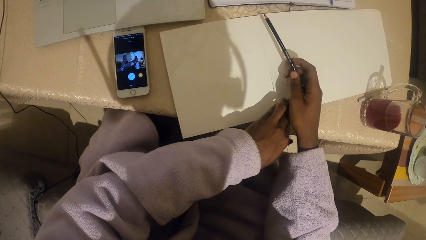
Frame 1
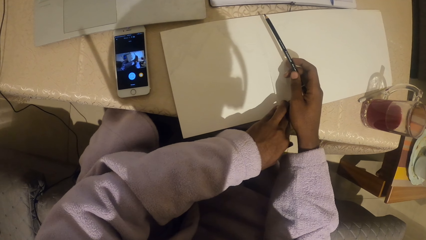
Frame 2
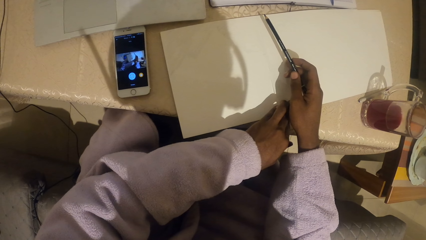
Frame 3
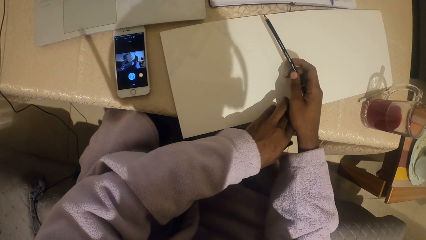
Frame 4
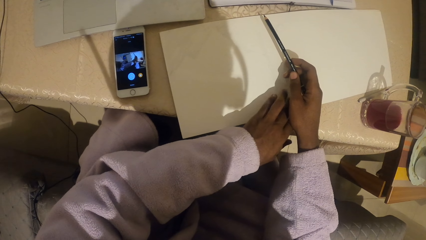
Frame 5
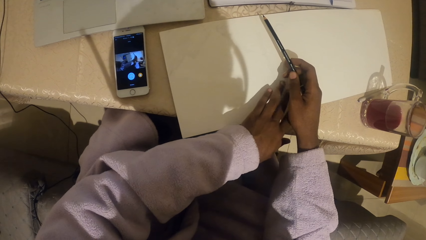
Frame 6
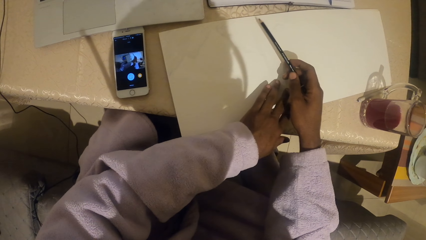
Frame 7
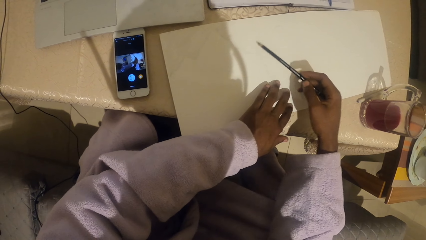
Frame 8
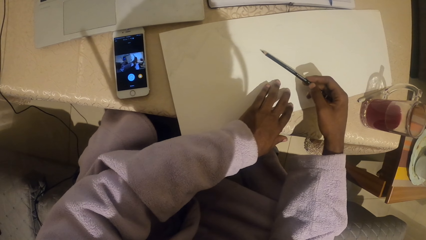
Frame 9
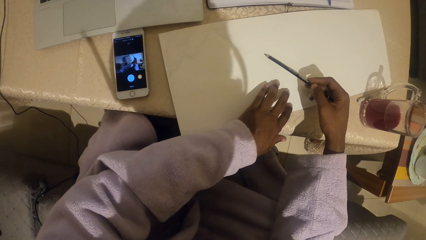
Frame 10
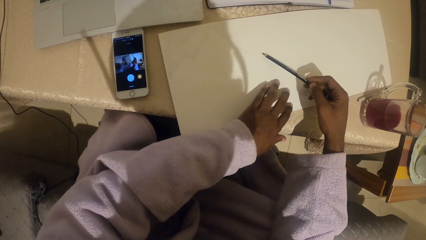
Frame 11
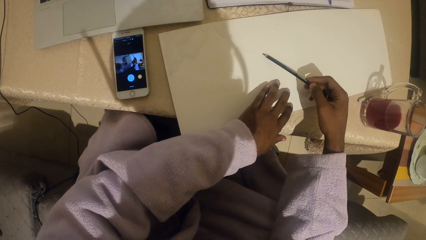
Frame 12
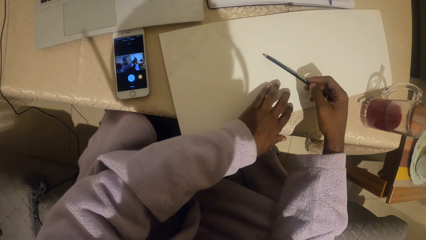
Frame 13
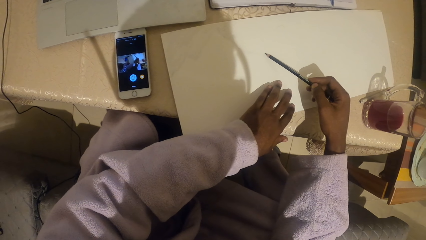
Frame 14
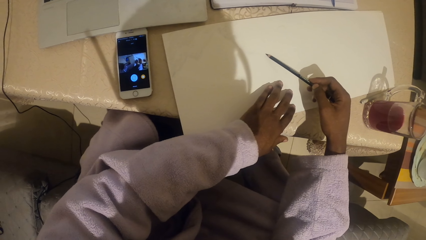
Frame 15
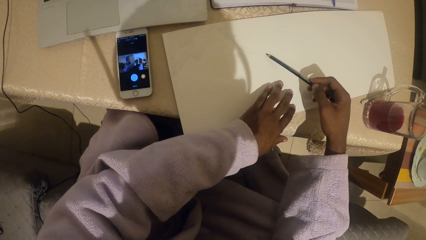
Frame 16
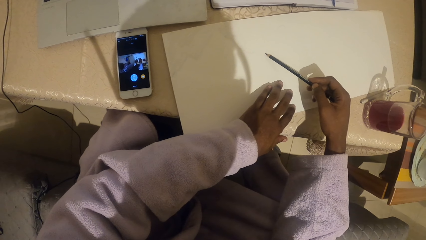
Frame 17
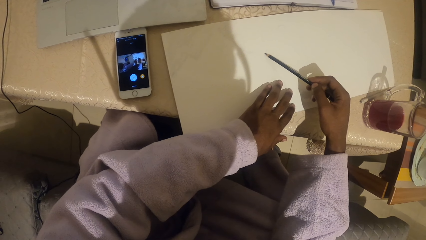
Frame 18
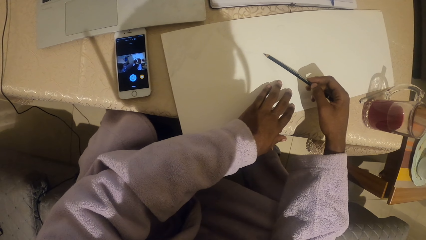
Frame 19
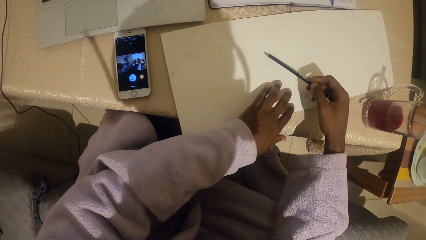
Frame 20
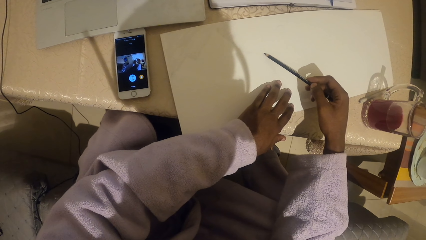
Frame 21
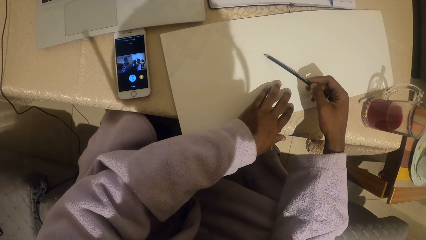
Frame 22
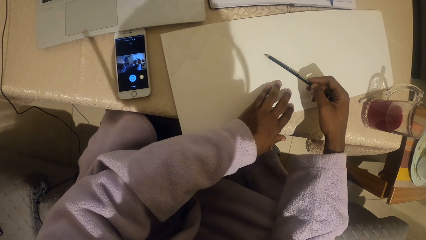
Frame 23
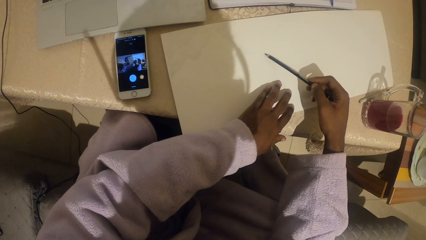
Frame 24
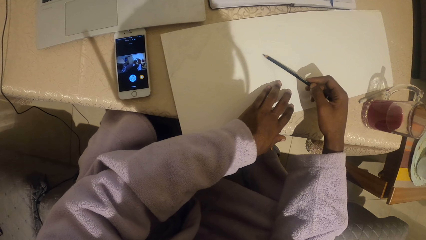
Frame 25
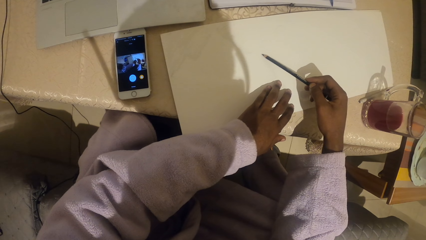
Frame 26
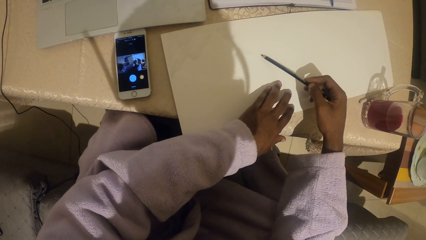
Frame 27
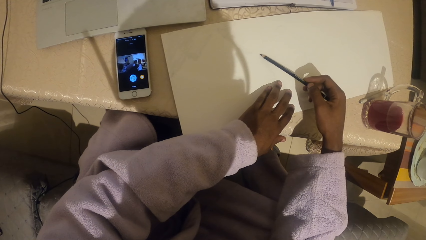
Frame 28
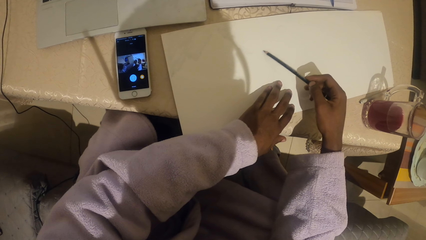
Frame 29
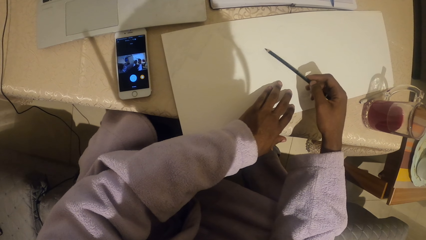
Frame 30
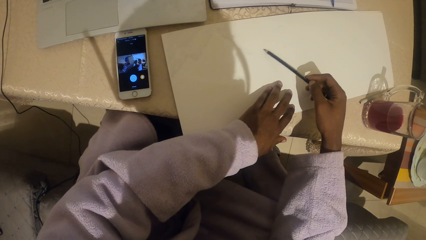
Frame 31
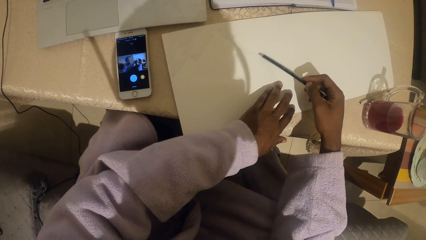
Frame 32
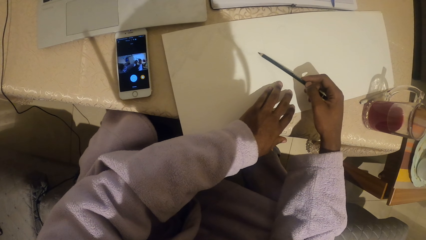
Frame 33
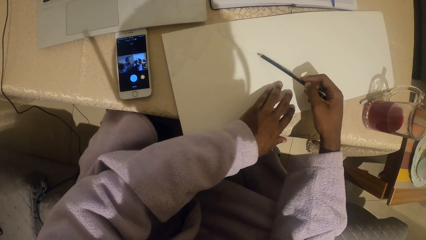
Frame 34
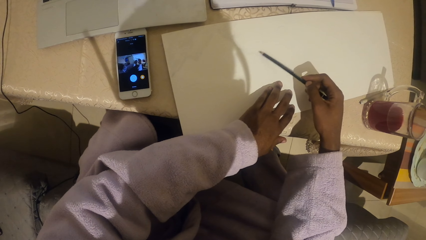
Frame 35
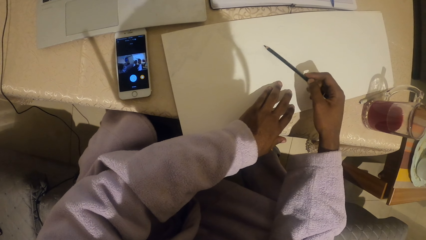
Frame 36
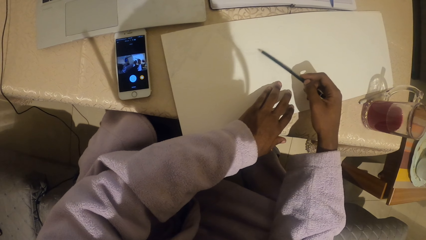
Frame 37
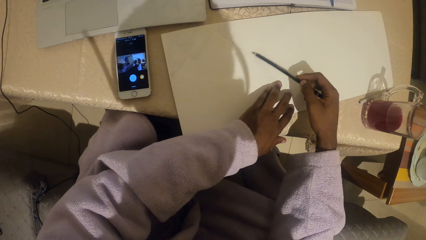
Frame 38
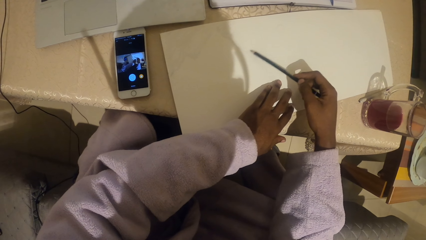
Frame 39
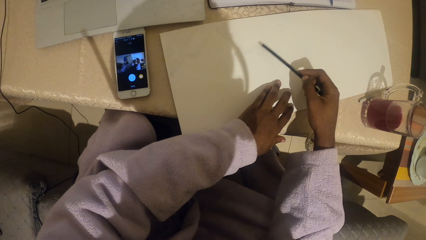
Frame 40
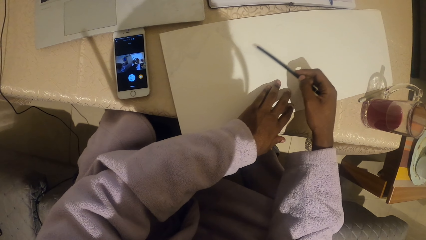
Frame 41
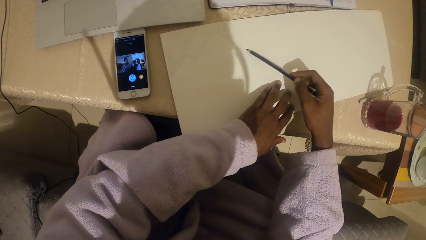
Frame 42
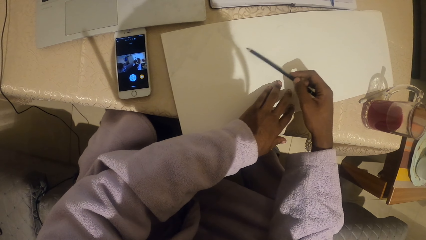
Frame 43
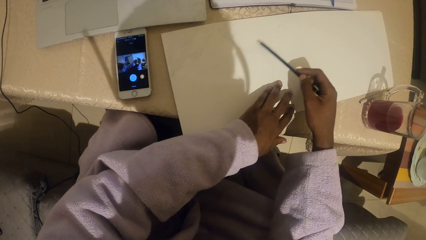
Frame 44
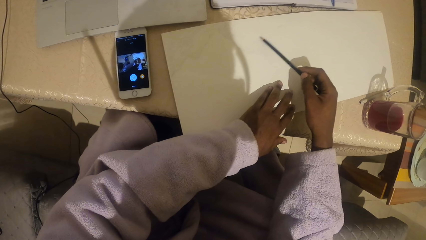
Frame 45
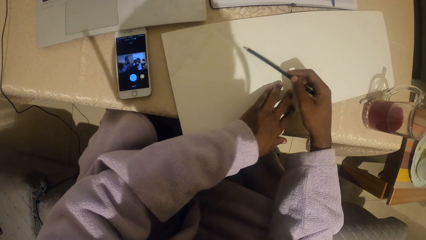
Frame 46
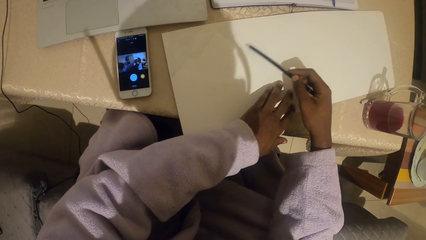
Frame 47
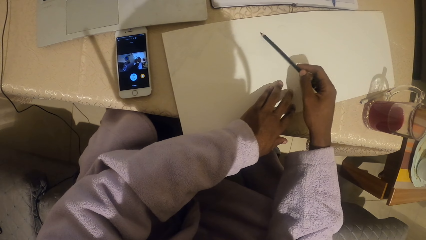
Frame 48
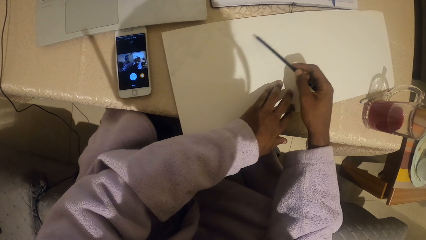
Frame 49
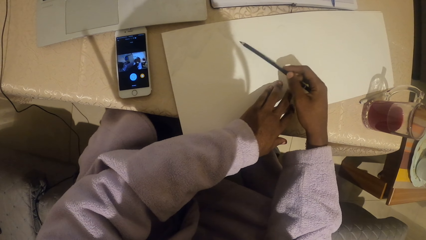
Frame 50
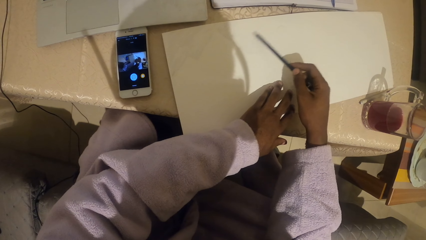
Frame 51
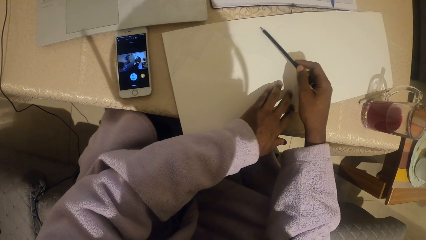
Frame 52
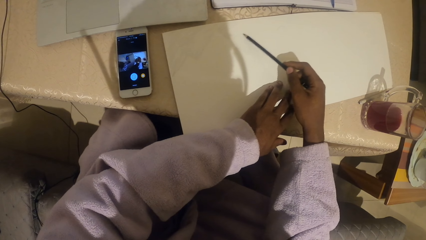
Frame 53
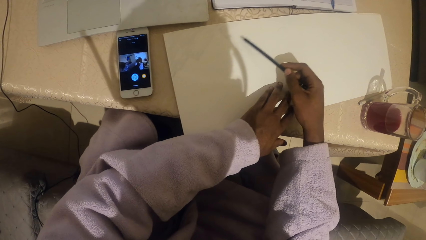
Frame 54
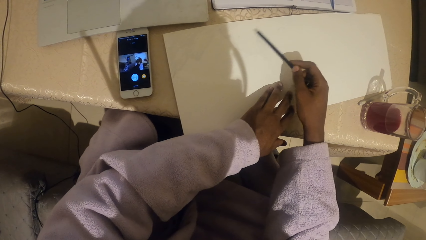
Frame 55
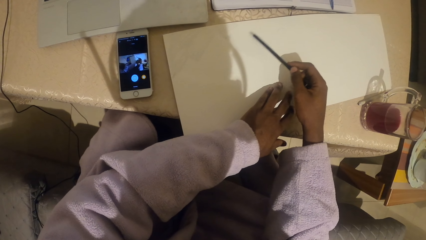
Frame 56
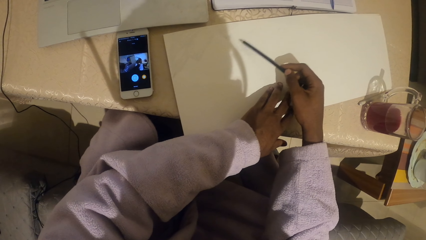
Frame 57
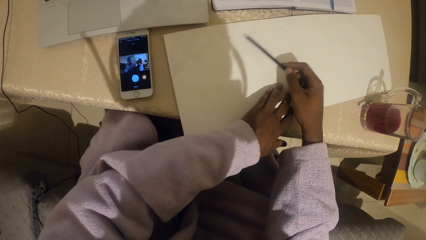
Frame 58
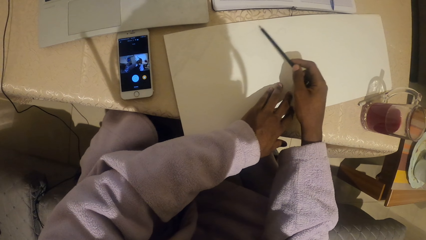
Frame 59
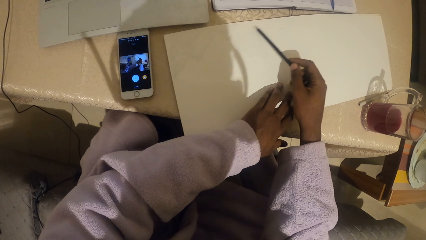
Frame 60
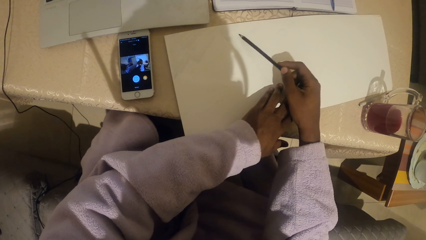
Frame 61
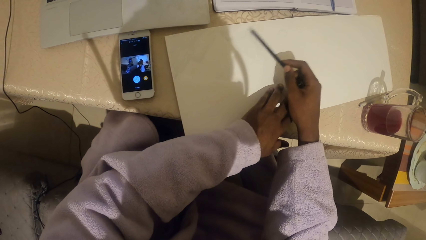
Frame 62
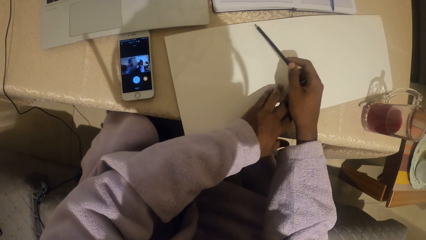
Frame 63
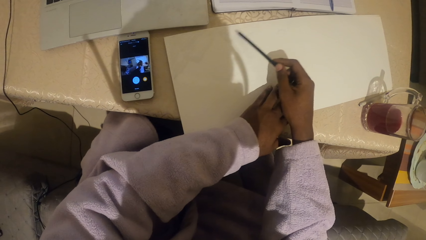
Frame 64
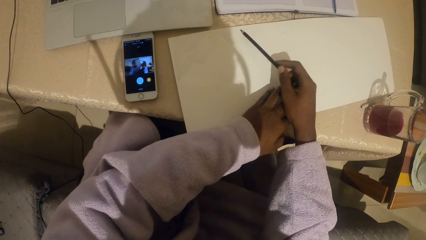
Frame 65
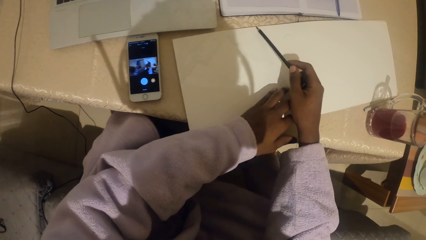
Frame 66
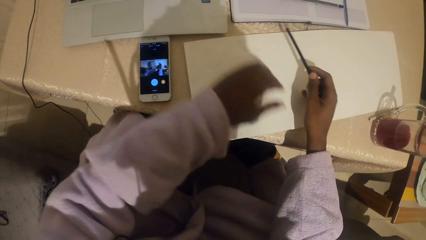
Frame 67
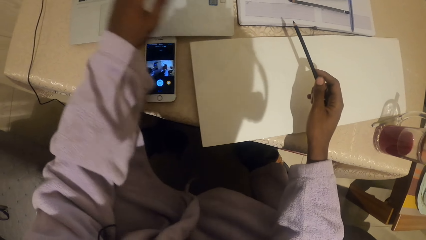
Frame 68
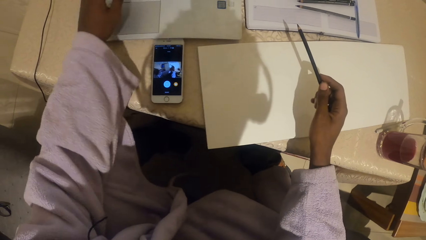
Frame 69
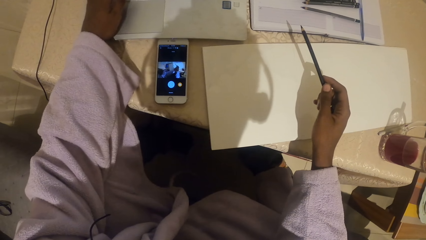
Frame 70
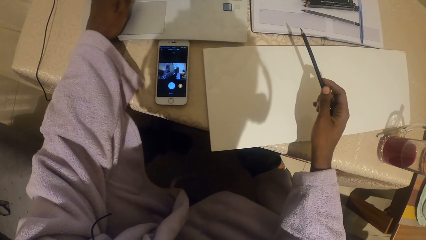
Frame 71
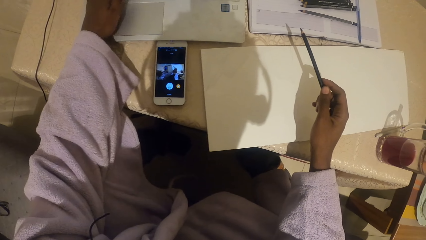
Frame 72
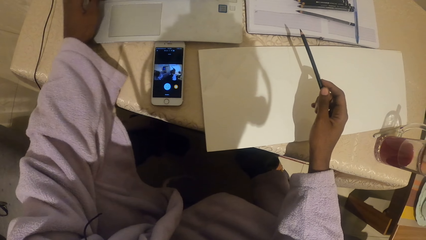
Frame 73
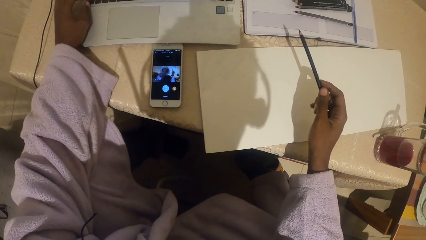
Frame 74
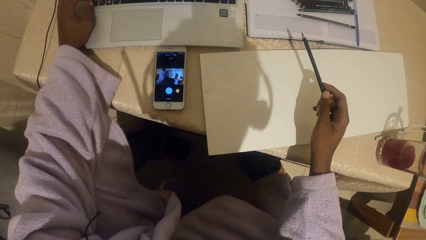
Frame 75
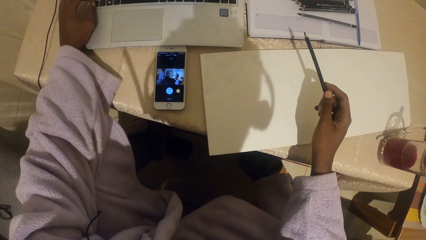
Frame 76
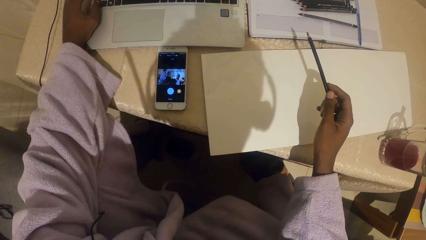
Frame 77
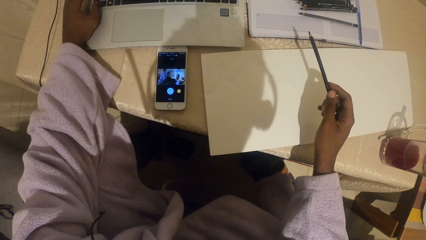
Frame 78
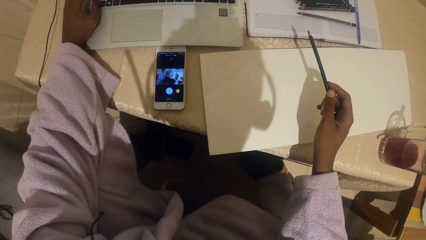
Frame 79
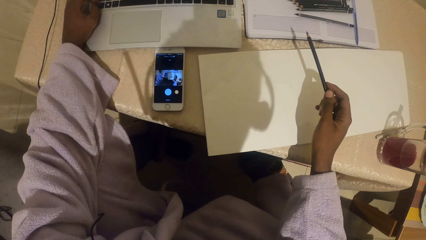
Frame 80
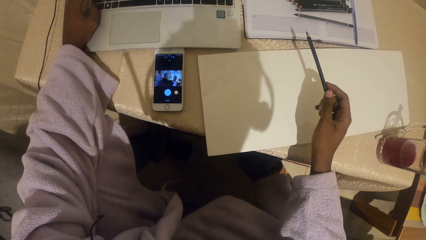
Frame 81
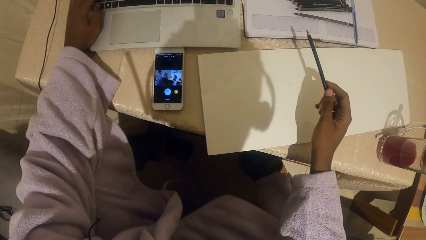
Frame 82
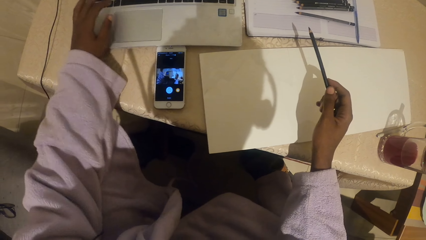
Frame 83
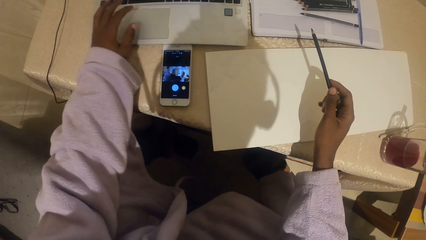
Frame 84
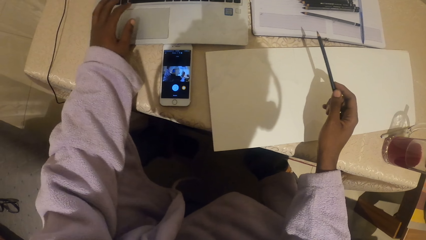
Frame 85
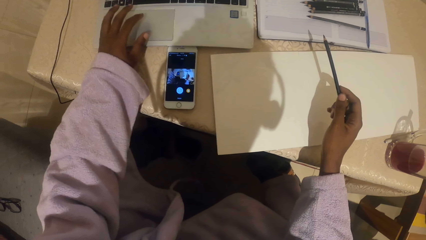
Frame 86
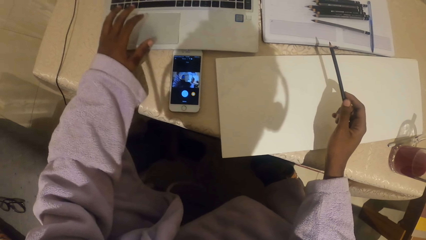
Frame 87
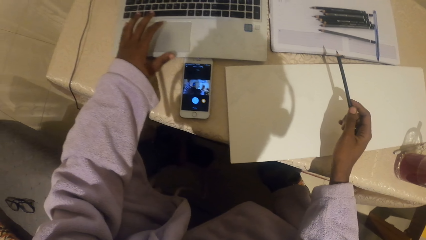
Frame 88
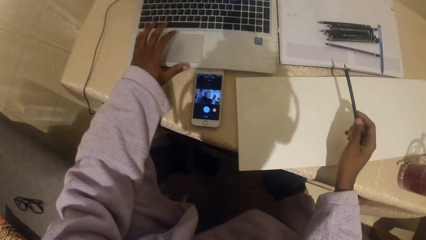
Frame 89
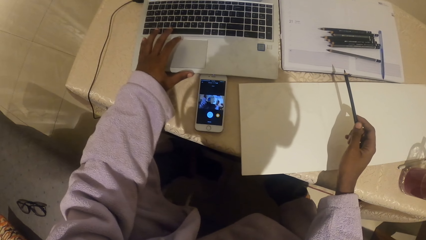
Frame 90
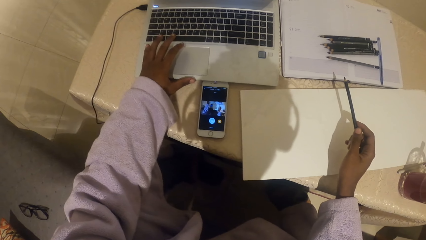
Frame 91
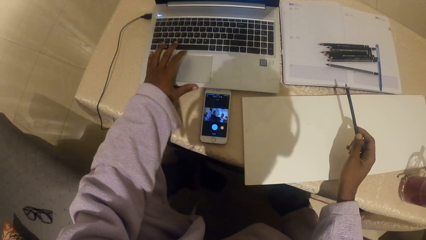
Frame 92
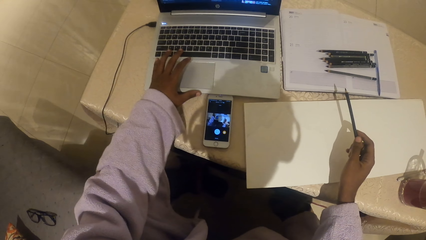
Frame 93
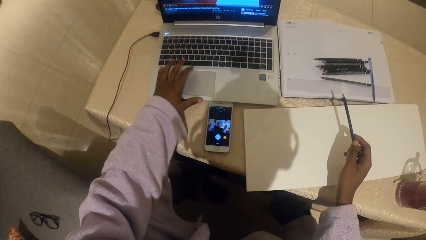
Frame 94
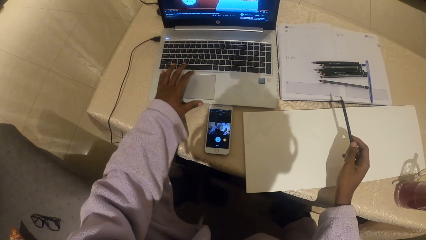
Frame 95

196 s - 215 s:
The camera wearer draws on a paper. They scroll on the laptop with the left hand.
